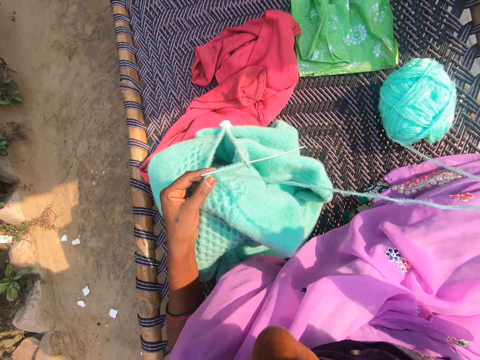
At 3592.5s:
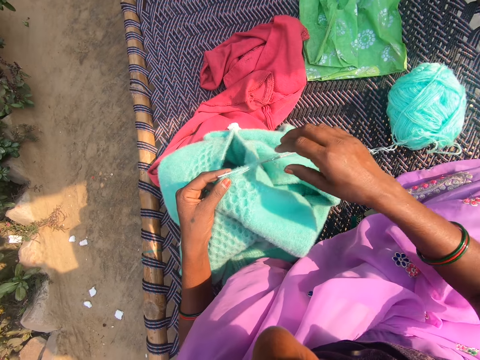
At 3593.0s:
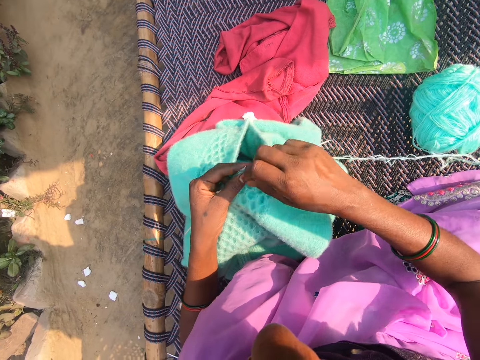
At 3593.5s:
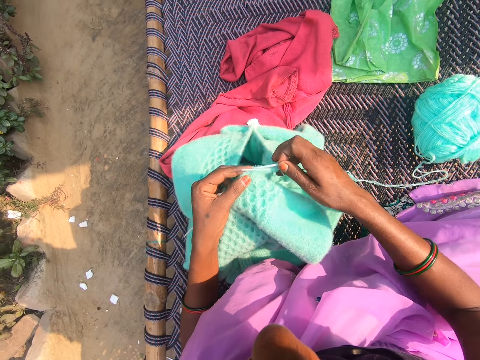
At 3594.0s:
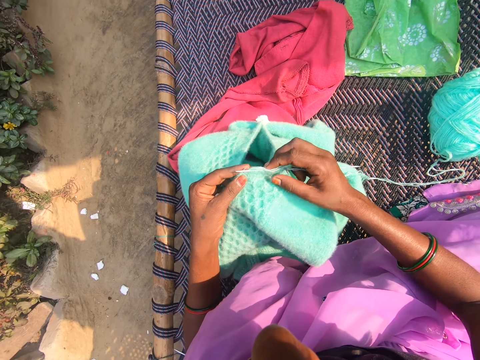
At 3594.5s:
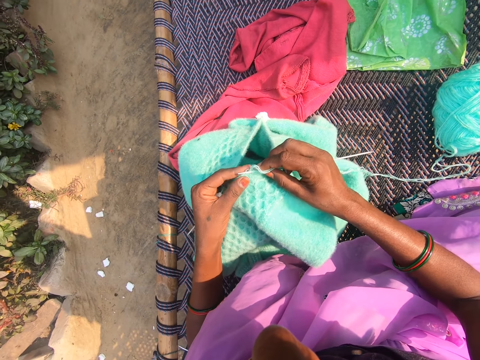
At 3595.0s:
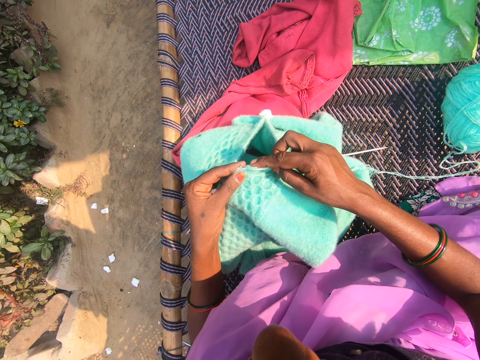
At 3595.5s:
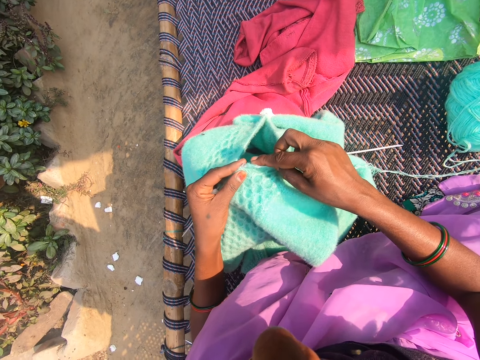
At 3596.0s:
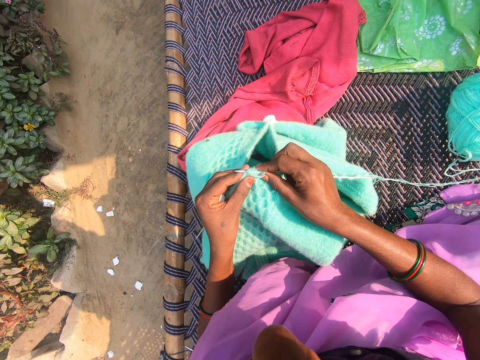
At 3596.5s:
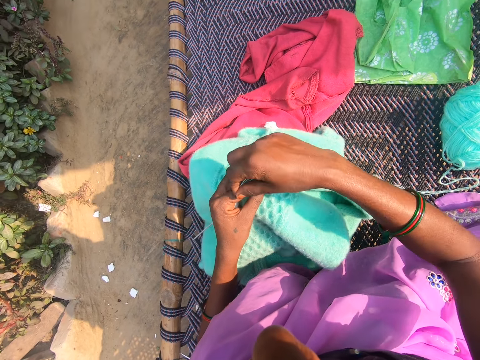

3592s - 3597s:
The camera wearer straightens the thread. She knits with the needles in her hand and thread from the yarn on the charpoy. She rolls the thread around the crochet. She sews the sweater.

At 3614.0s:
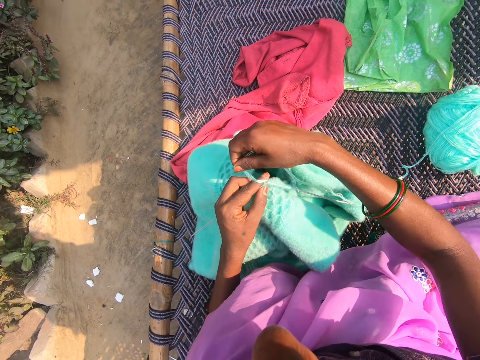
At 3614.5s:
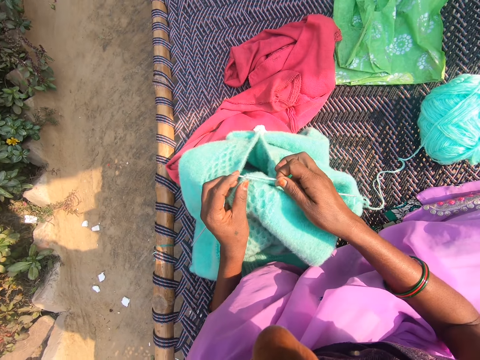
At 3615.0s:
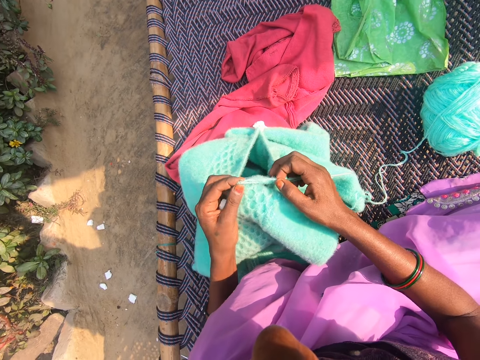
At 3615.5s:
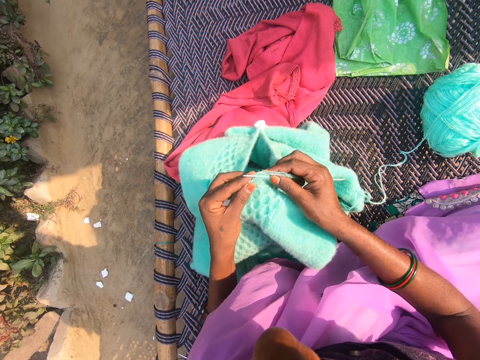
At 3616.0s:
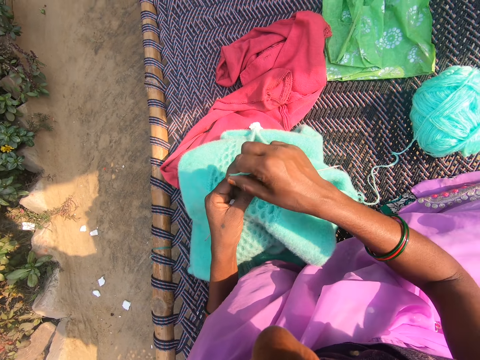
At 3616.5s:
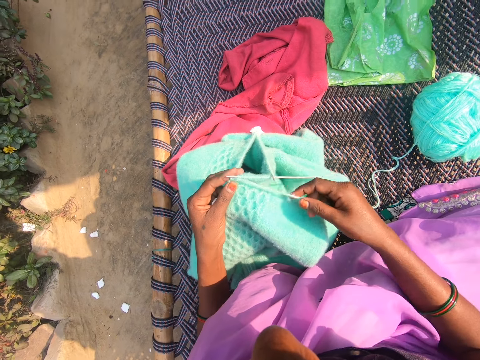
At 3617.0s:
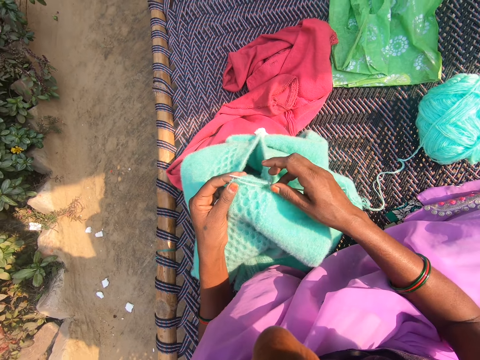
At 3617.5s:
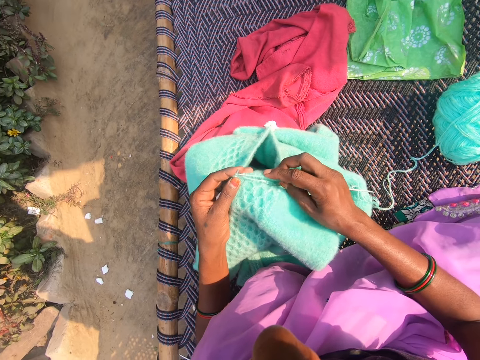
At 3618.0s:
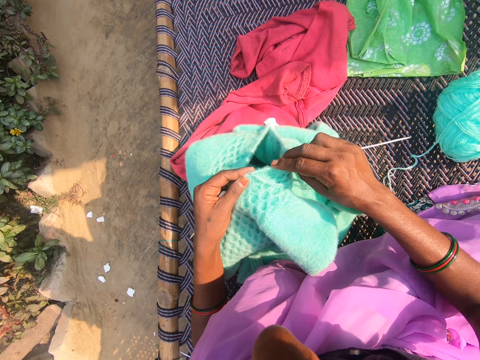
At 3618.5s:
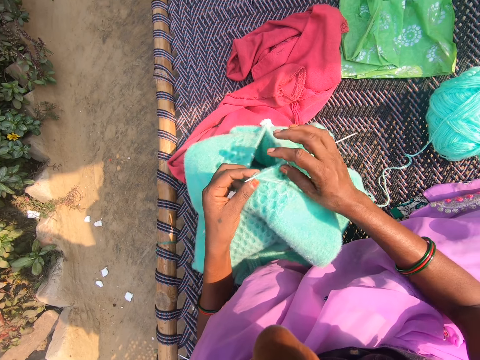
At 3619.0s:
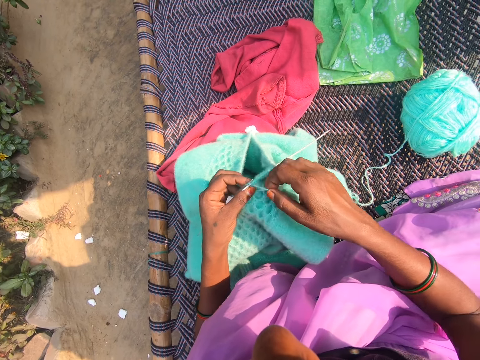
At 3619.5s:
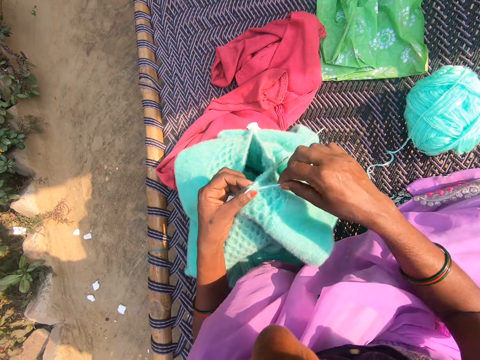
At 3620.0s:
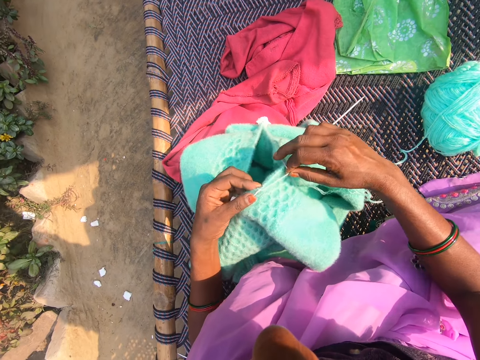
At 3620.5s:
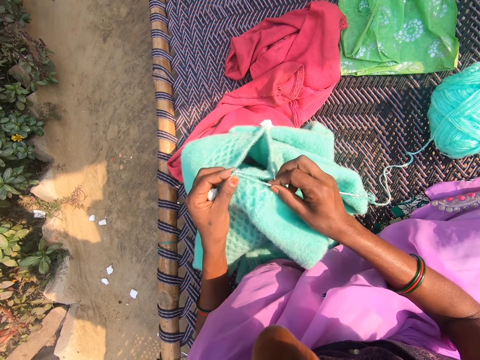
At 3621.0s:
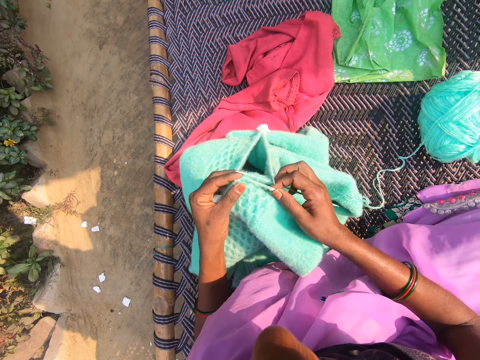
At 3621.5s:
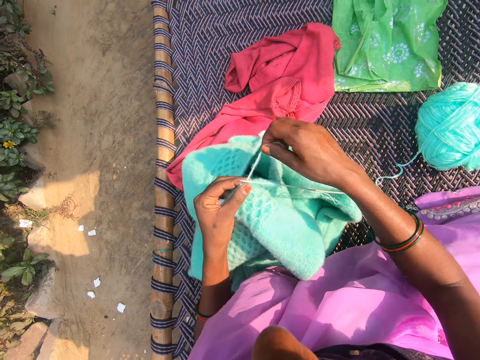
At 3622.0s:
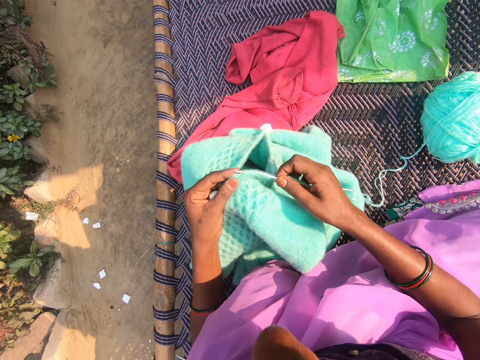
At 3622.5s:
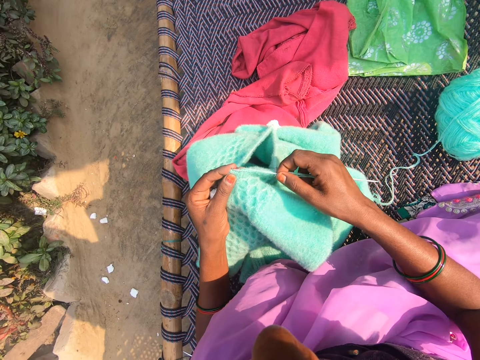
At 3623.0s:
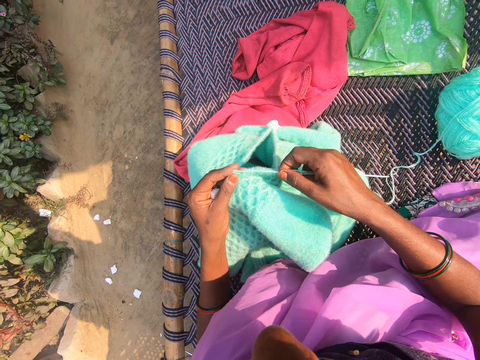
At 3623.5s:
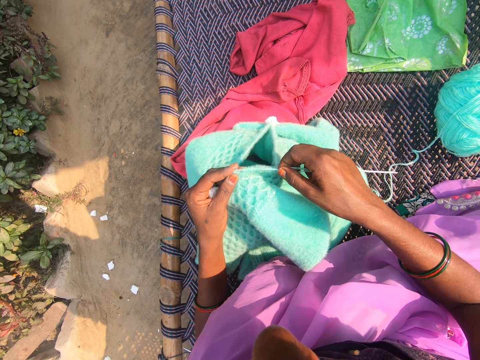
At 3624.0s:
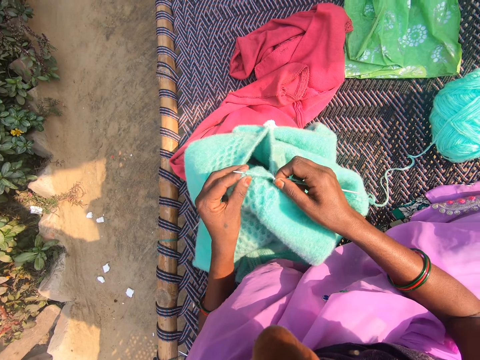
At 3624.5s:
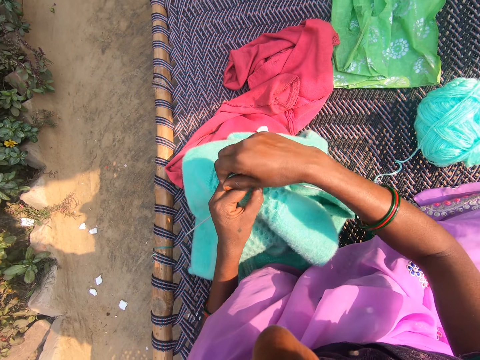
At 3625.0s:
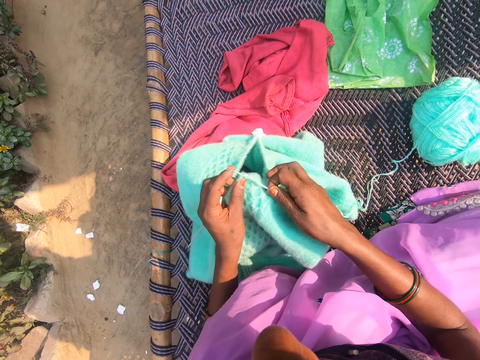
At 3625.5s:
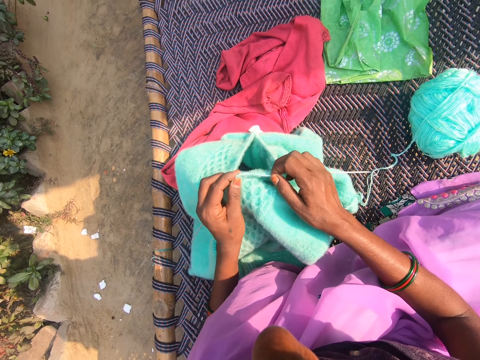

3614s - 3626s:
The camera wearer rolls the thread around the crochet. They sew the sweater. They roll the thread around the crochet. They sew the sweater. They roll the thread around the crochet. They sew the sweater. They roll the thread around the crochet.

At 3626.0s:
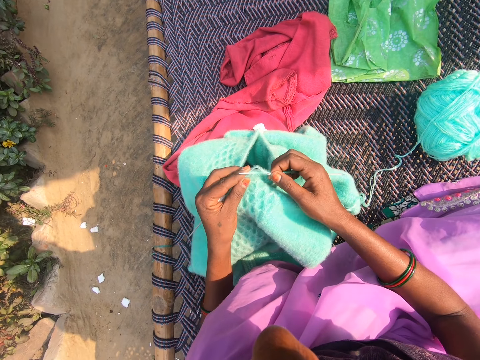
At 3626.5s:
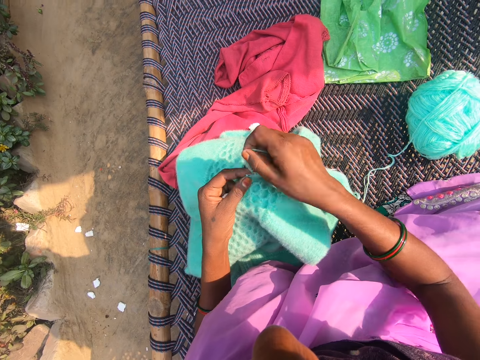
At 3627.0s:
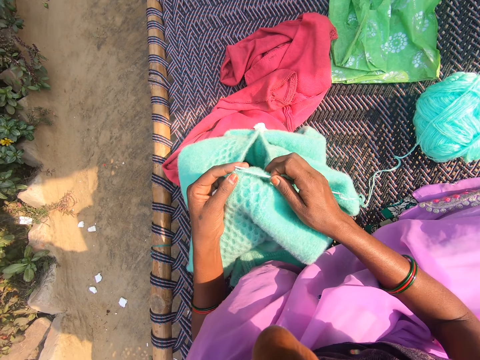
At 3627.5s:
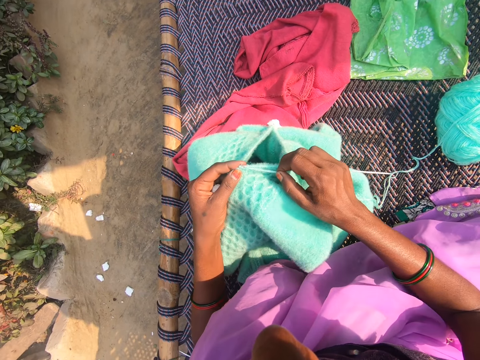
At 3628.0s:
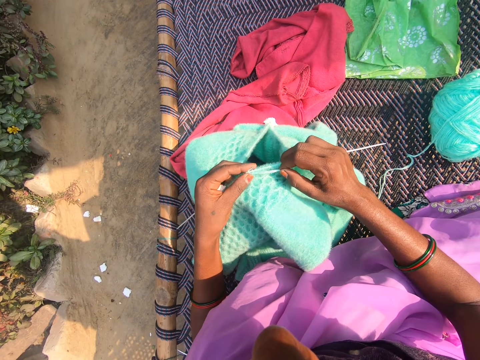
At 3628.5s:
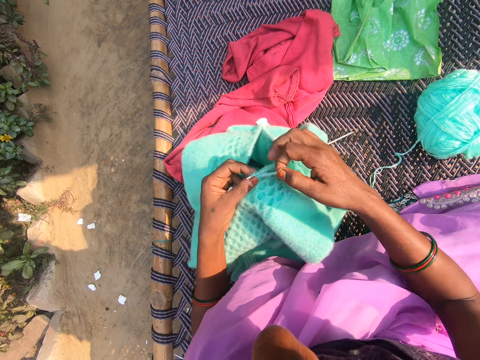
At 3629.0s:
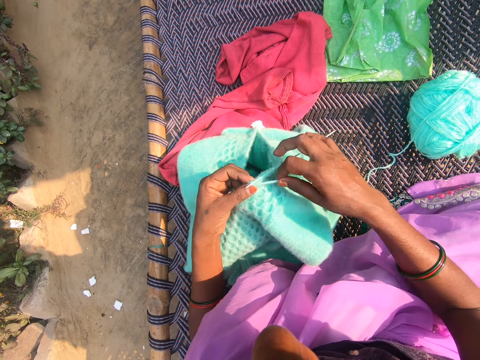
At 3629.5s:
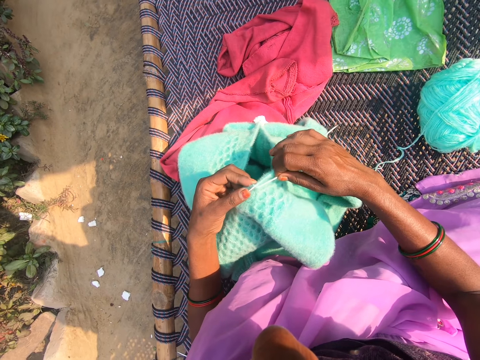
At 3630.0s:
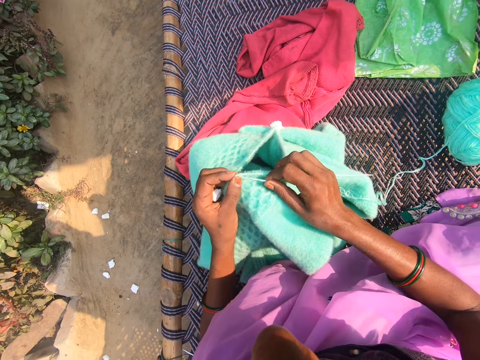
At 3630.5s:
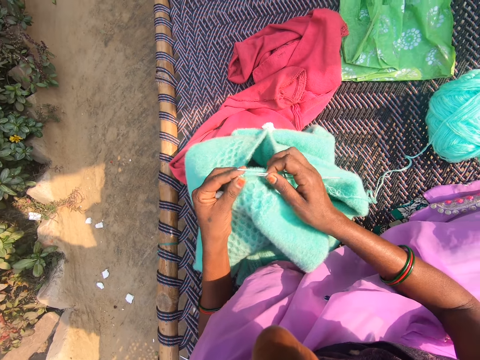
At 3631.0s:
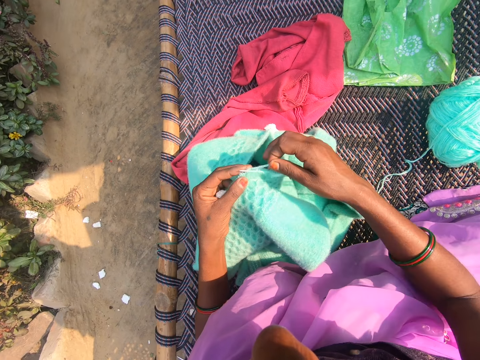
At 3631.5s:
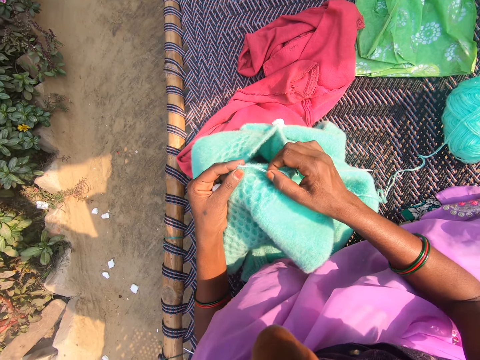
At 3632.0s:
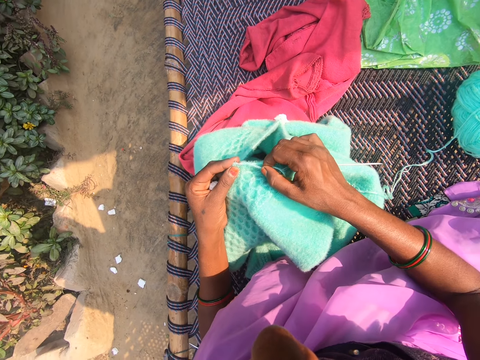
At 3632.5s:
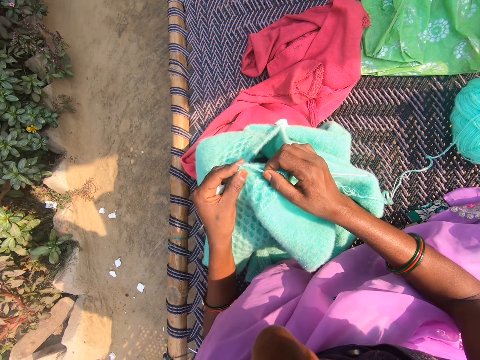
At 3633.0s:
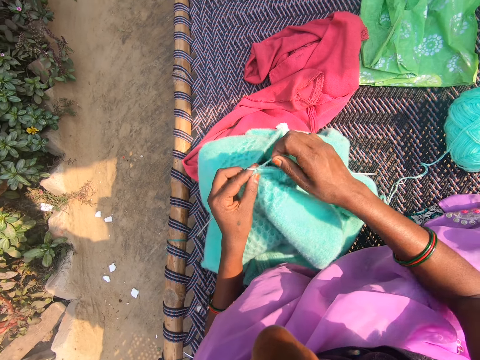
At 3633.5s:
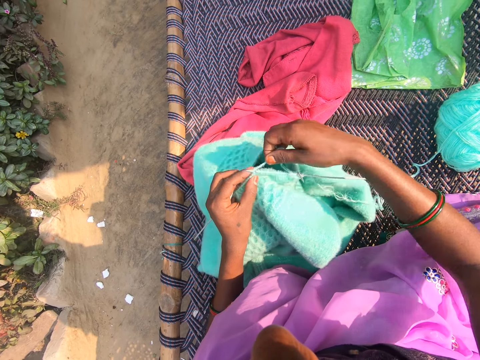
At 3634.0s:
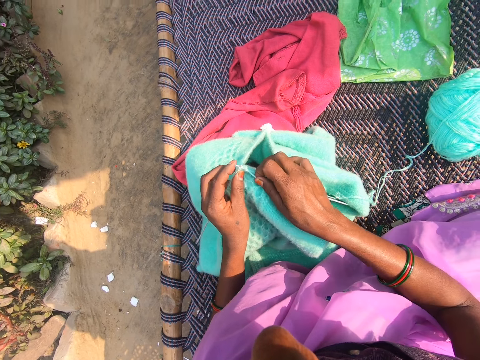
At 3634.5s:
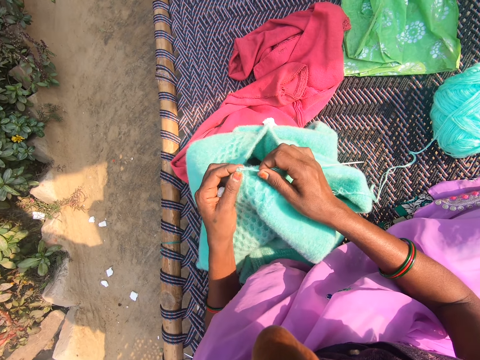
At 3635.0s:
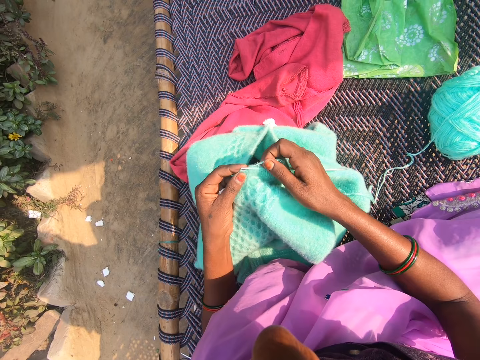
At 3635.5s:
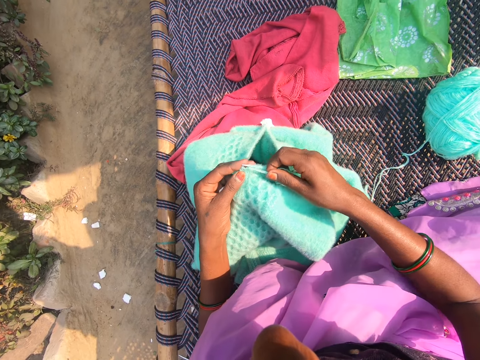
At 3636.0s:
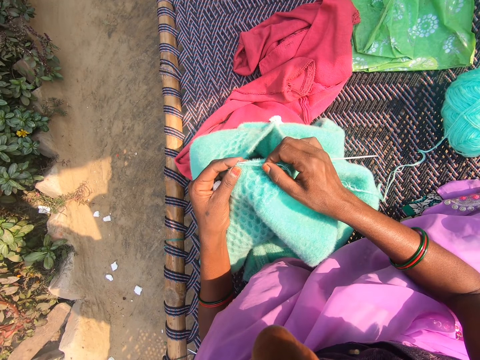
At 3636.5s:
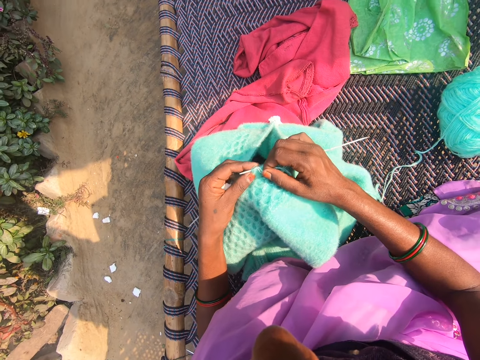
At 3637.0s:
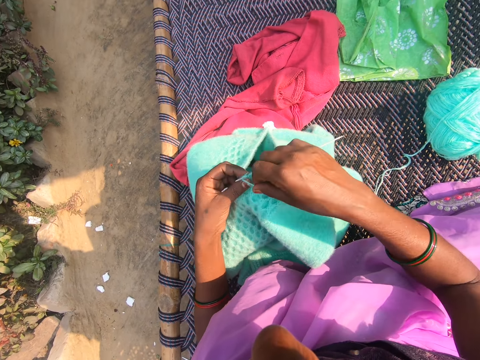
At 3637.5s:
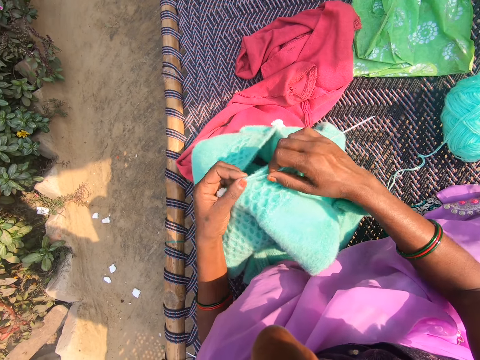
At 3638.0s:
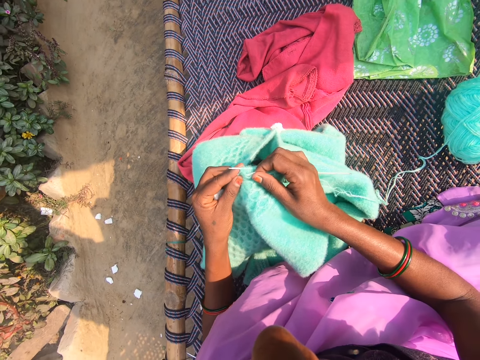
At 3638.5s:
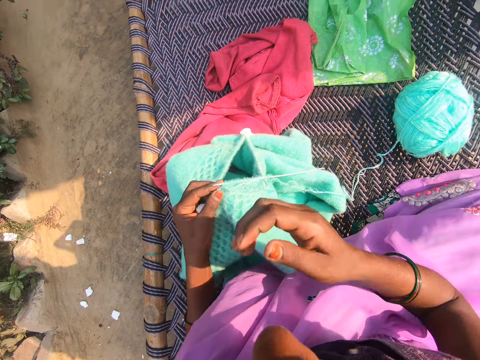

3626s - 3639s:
The camera wearer sews the sweater. They roll the thread around the crochet. They sew the sweater. They roll the thread around the crochet. They sew the sweater. They roll the thread around the crochet. They sew the sweater. They roll the thread around the crochet. They sew the sweater. They roll the thread around the crochet. They sew the sweater. They roll the thread around the crochet. They sew the sweater.
